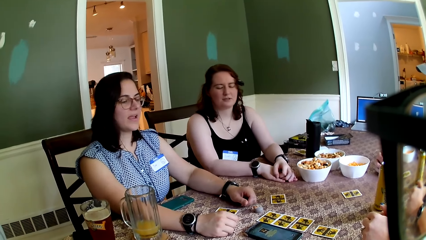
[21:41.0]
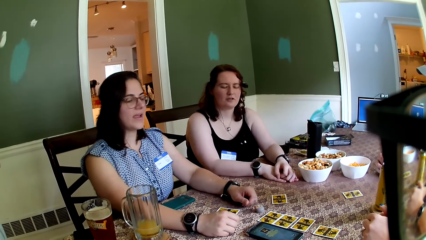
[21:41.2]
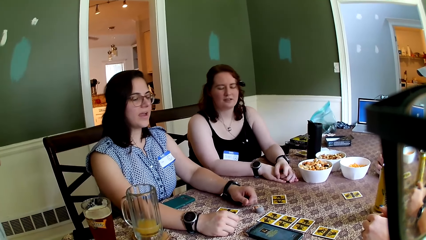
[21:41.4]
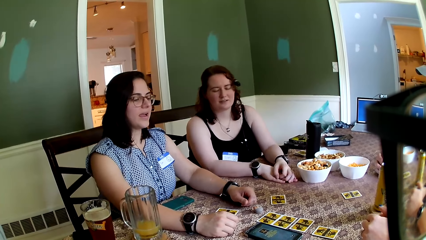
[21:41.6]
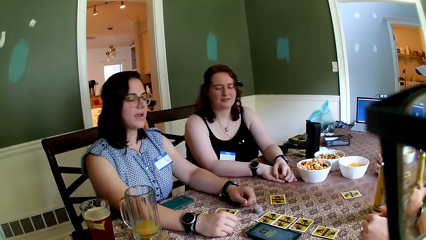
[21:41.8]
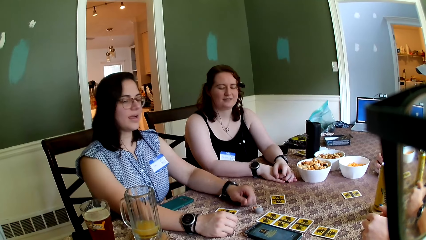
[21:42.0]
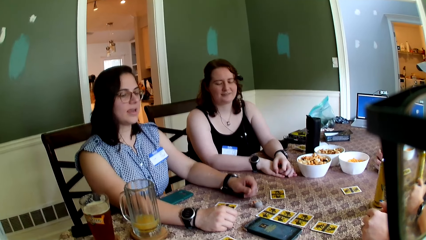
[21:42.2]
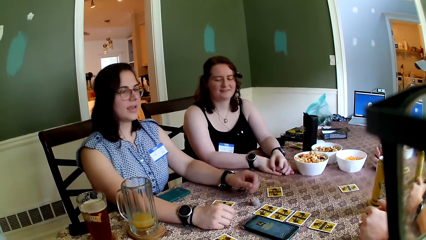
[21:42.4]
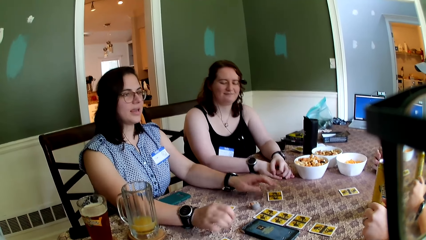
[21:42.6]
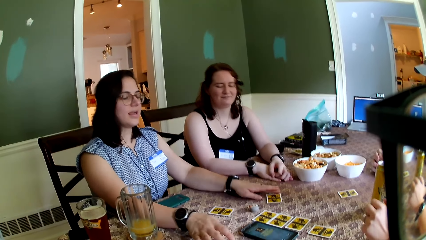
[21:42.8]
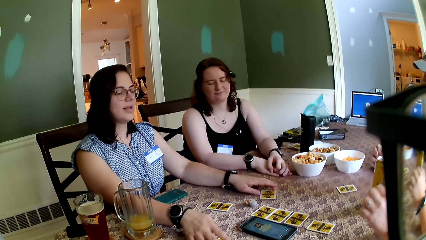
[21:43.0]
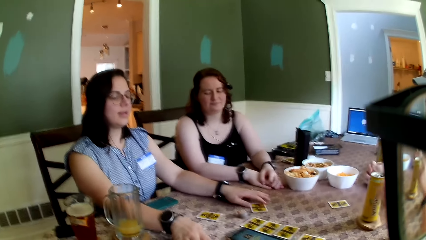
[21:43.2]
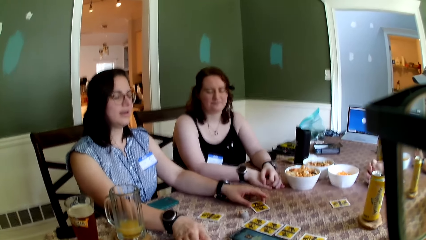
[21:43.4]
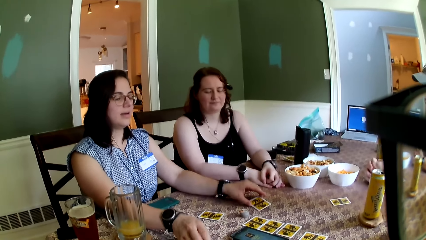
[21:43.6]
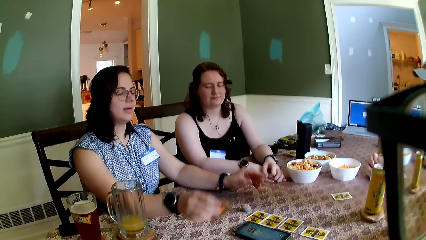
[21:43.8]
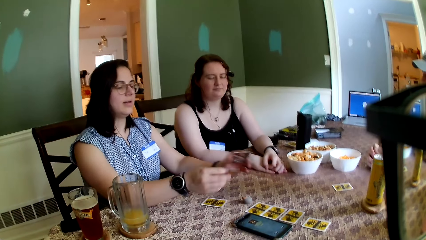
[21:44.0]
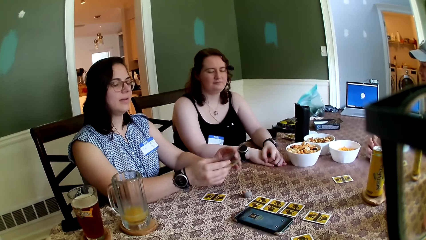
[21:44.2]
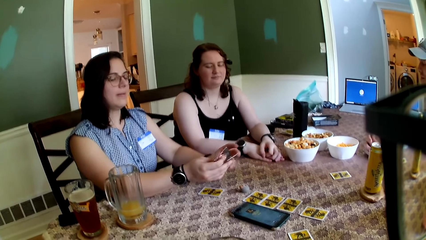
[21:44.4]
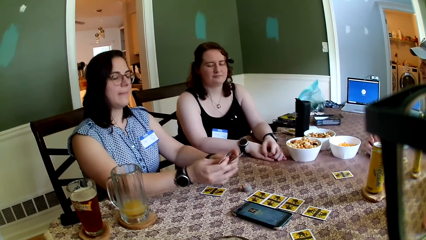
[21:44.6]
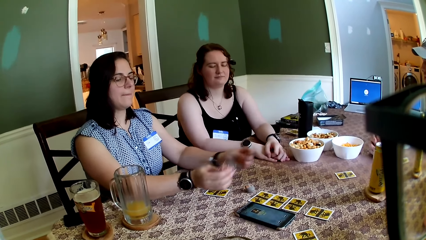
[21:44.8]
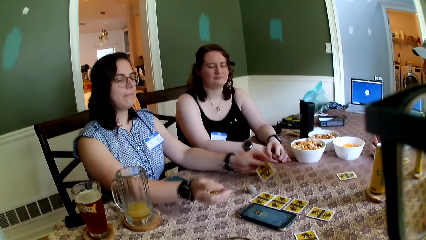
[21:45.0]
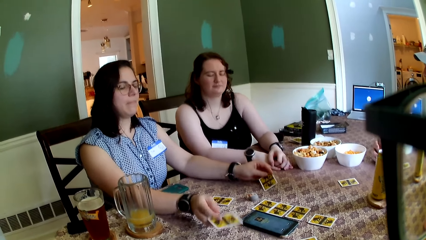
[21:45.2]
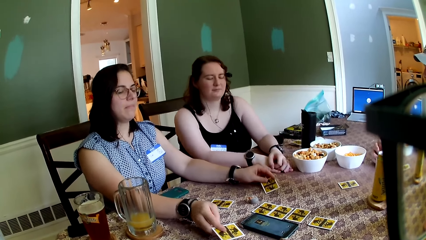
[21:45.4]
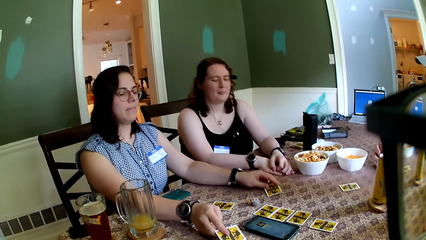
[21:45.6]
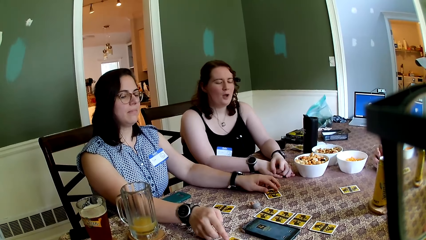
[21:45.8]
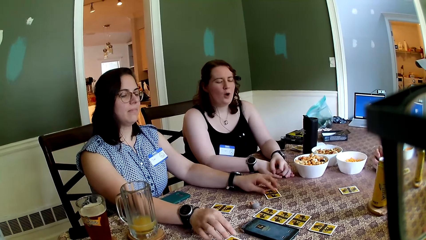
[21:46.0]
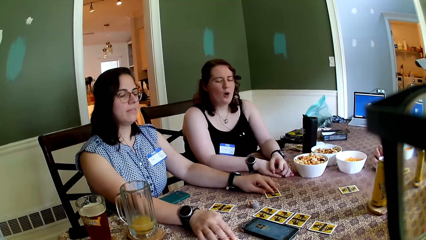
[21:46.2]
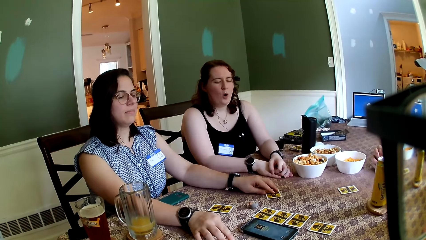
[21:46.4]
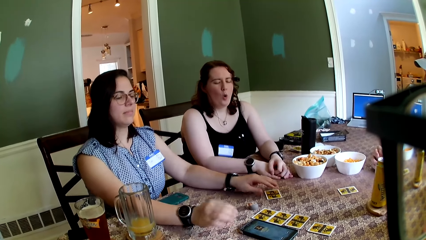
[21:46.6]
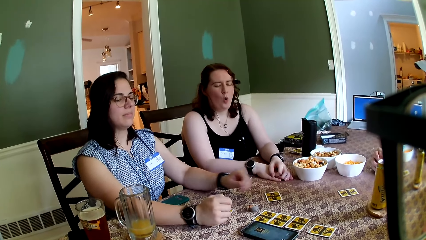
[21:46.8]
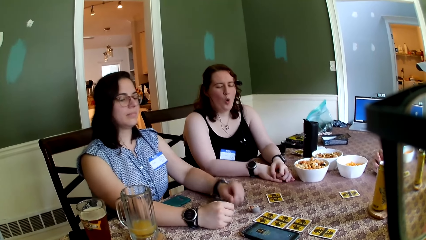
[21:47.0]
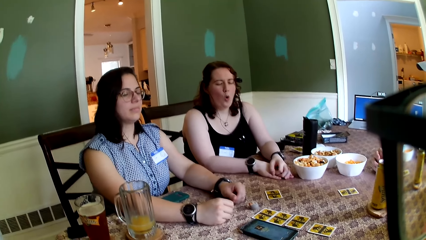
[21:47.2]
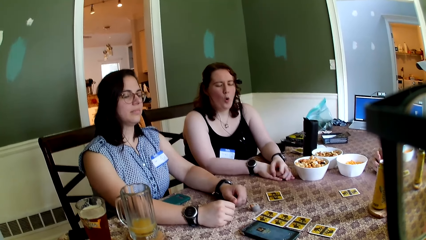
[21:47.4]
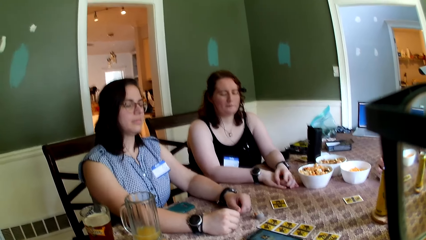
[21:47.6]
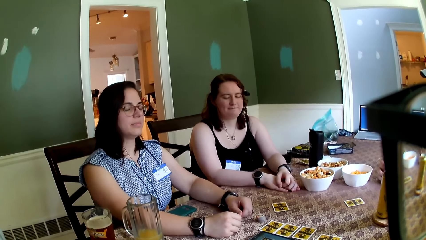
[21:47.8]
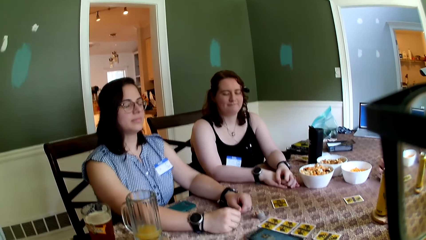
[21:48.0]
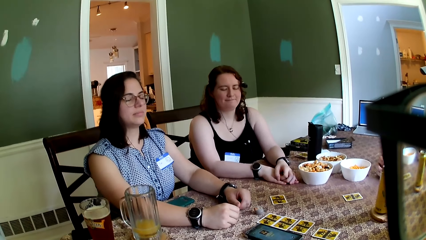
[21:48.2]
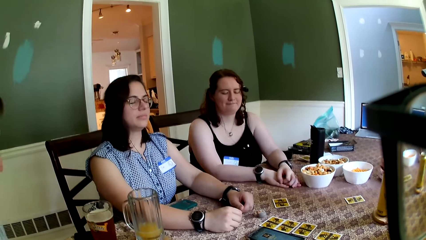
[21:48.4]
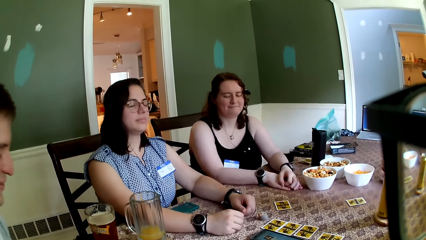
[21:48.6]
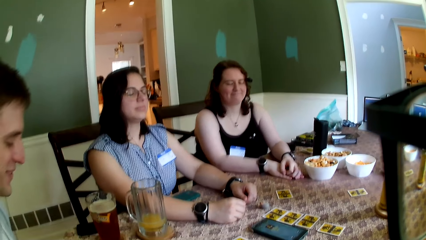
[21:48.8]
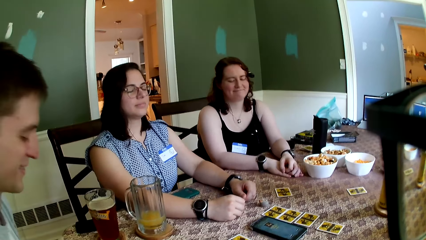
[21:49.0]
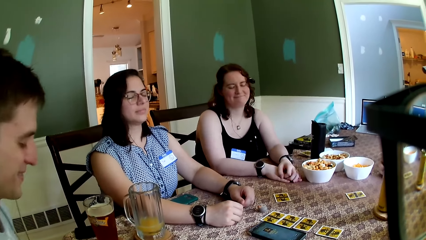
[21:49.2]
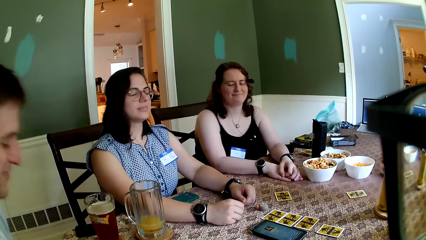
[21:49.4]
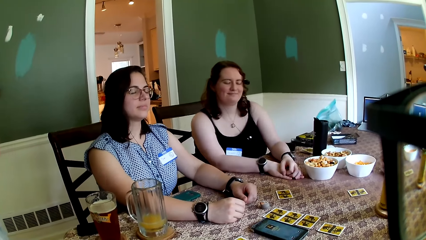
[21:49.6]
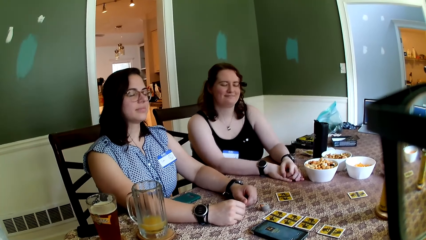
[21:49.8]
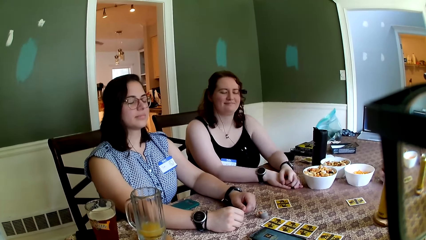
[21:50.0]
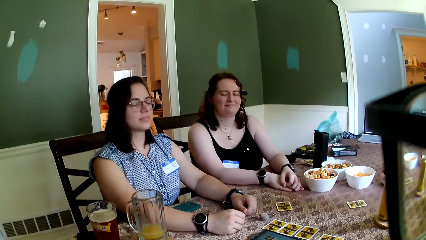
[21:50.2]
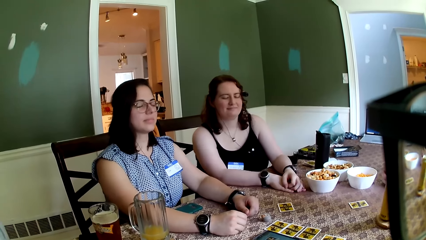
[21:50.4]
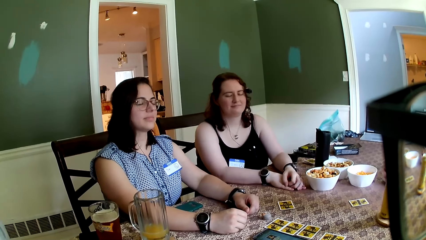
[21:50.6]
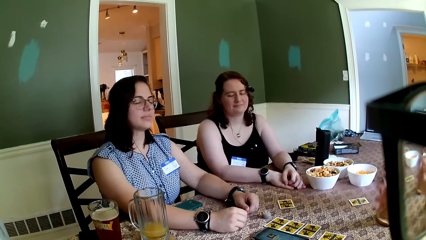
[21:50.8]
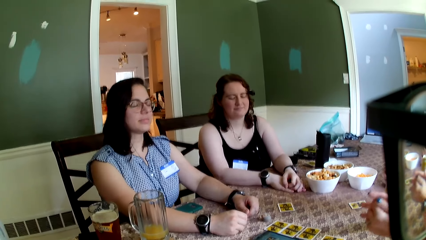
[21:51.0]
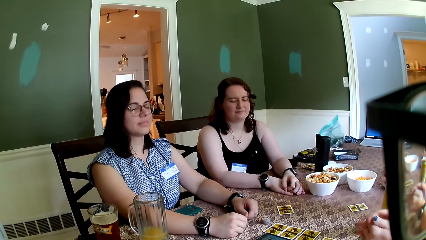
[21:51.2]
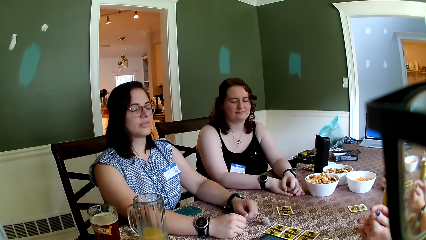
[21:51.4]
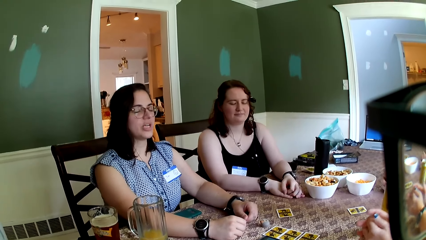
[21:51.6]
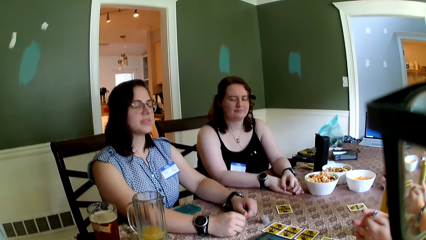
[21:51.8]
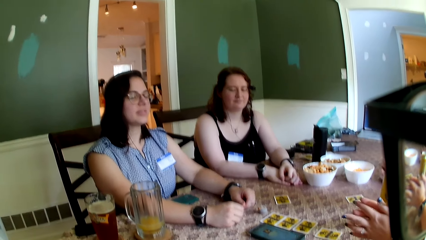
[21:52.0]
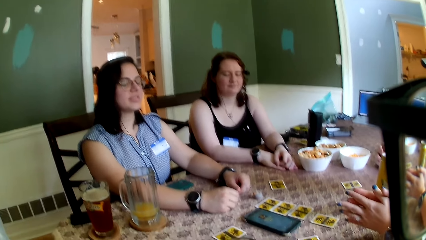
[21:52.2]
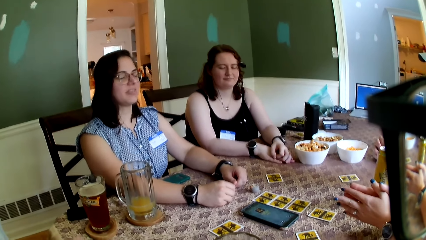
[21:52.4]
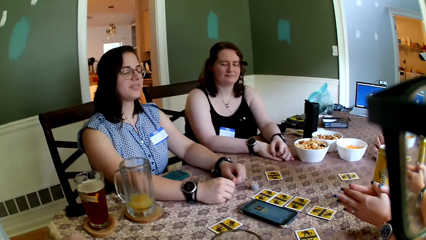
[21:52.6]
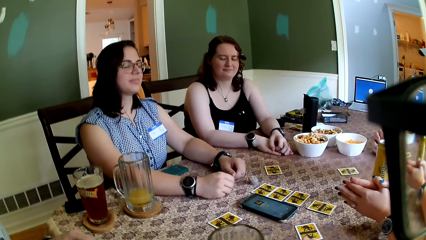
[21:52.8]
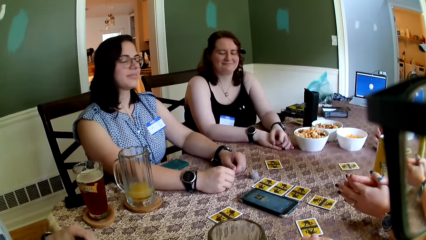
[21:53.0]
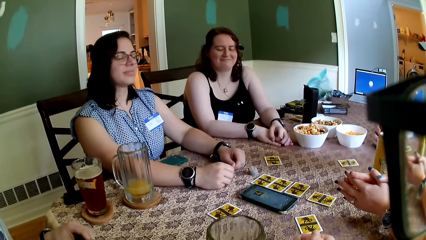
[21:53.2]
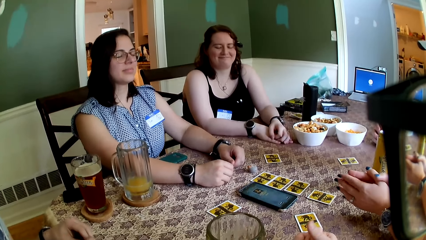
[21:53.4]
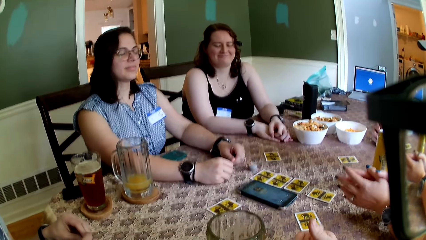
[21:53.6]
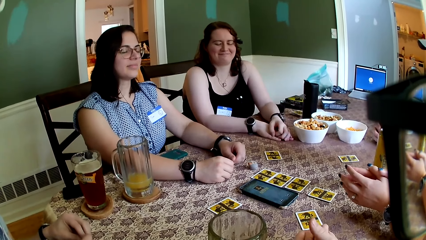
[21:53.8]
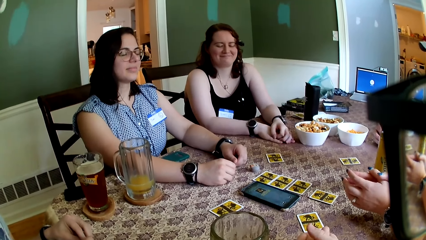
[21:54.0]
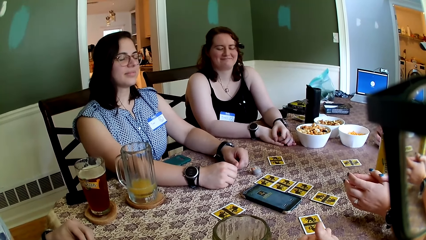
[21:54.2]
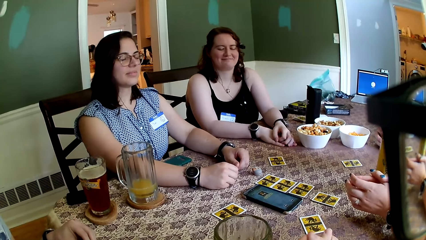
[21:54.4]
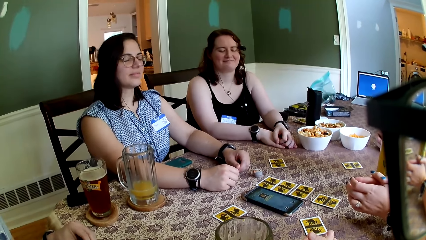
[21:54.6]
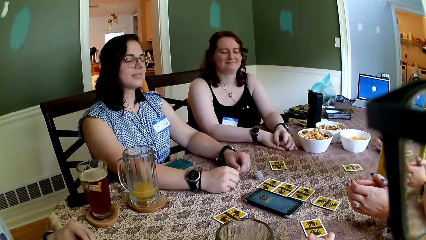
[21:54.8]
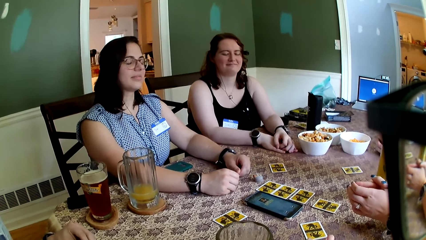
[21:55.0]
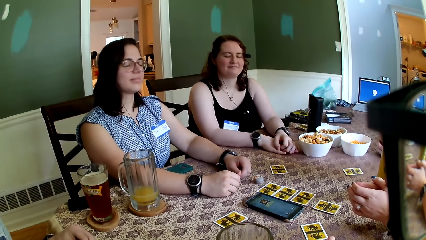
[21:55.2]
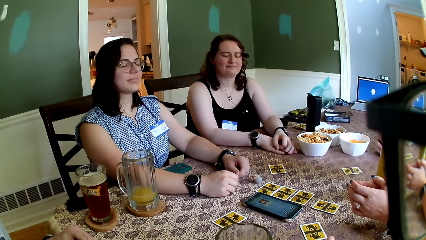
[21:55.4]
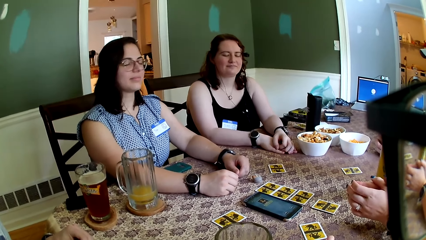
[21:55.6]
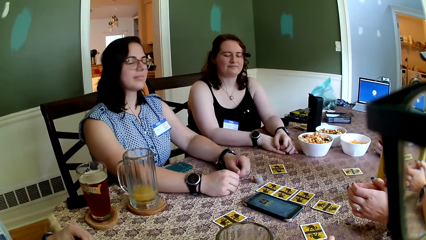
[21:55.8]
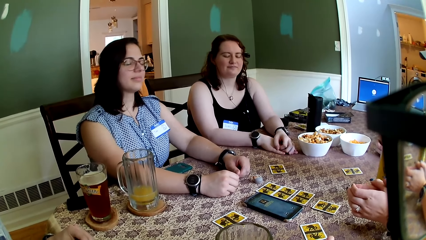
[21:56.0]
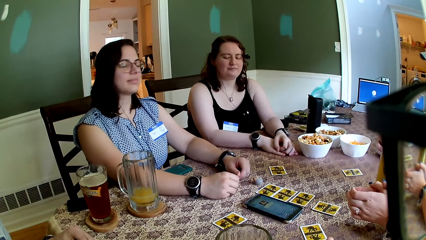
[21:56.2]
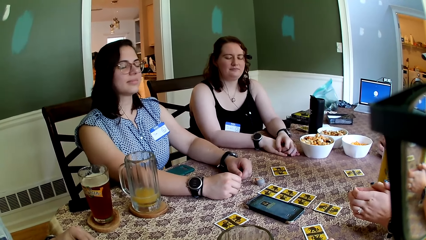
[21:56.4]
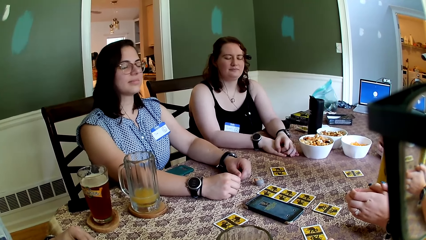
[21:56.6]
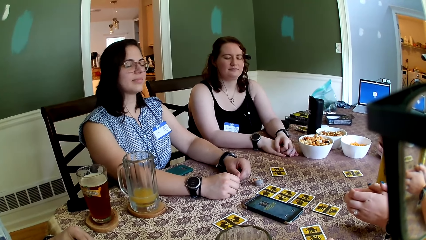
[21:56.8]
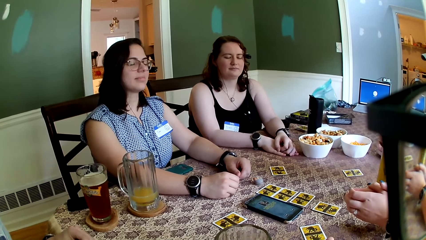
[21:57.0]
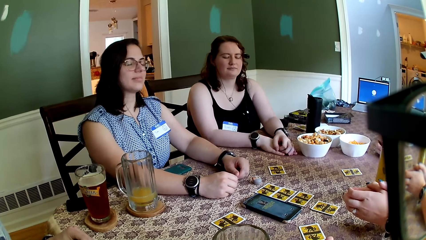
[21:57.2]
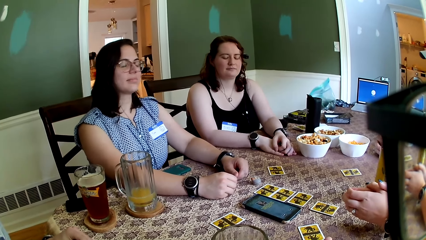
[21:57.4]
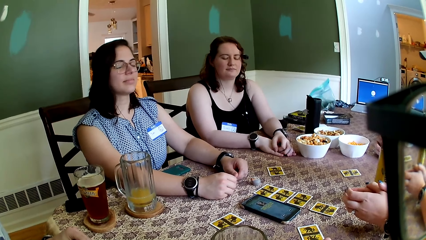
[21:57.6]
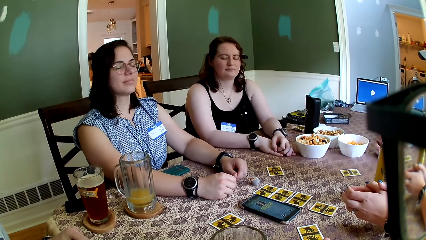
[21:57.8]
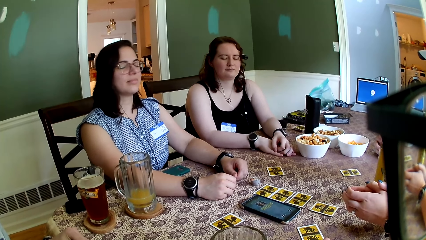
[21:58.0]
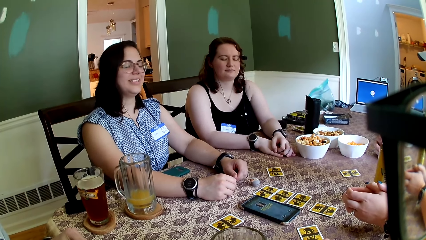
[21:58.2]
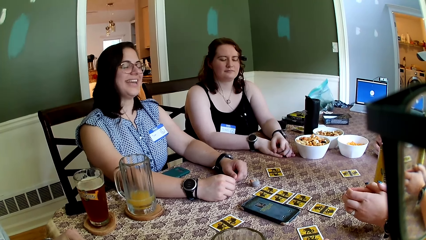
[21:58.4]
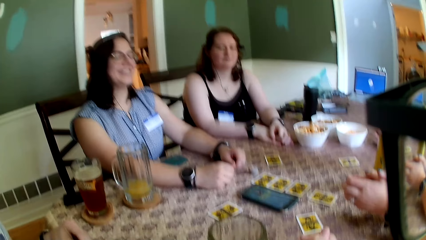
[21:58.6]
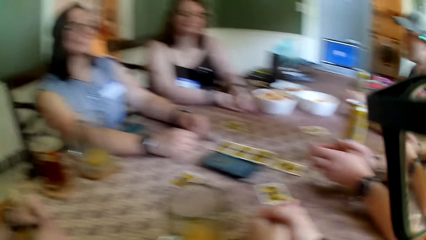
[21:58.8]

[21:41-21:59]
The woman carries a card from the table with both hands. She switches cards together and drops the cards on the table.
